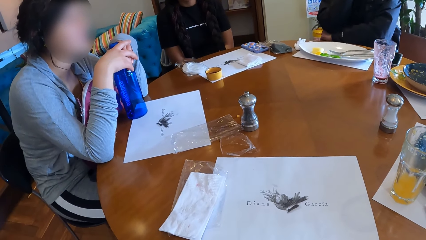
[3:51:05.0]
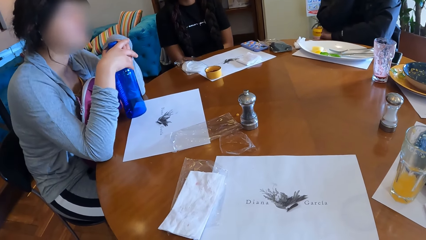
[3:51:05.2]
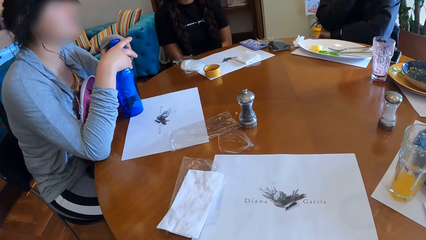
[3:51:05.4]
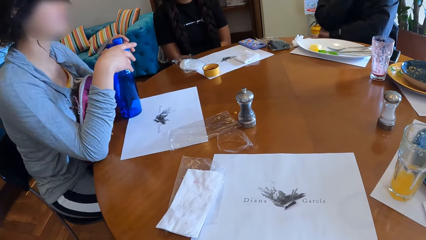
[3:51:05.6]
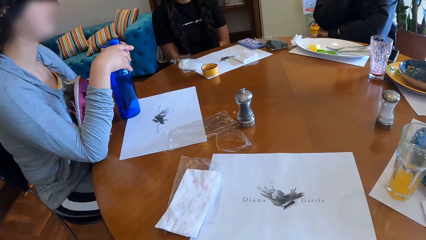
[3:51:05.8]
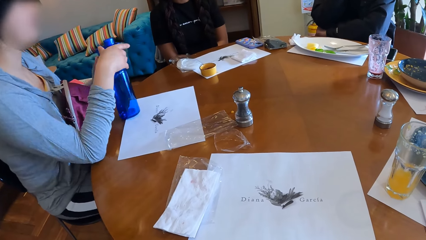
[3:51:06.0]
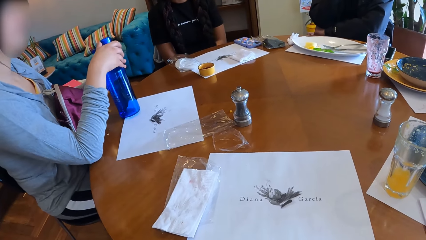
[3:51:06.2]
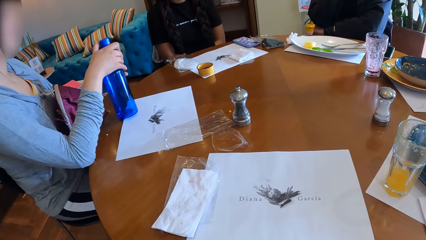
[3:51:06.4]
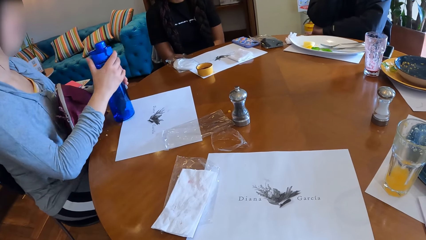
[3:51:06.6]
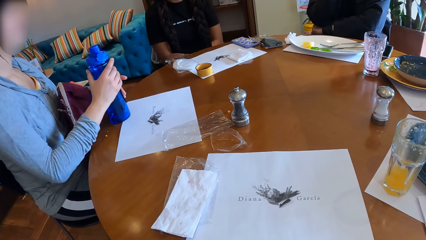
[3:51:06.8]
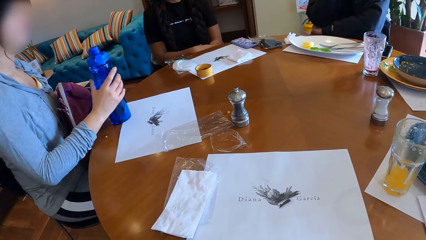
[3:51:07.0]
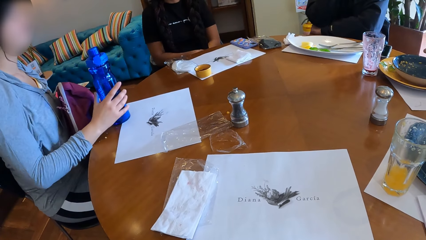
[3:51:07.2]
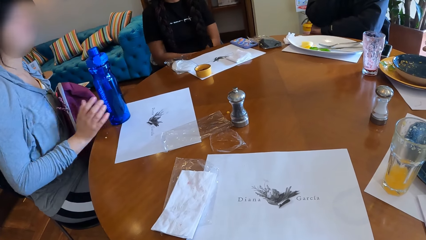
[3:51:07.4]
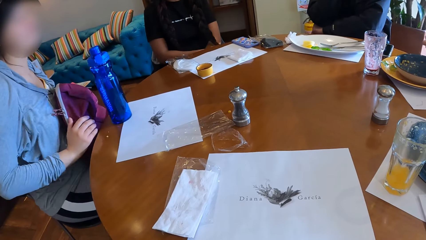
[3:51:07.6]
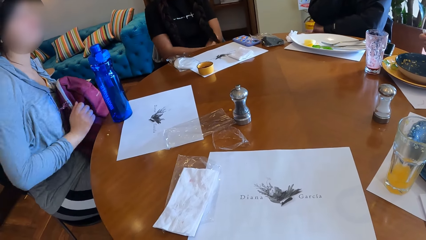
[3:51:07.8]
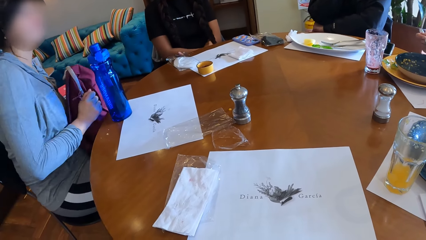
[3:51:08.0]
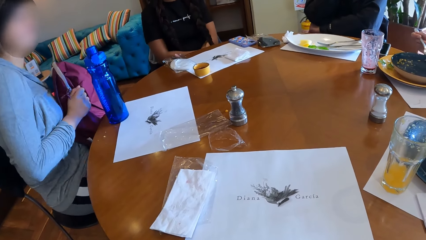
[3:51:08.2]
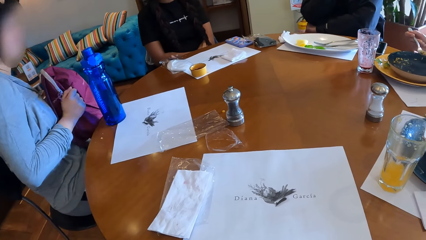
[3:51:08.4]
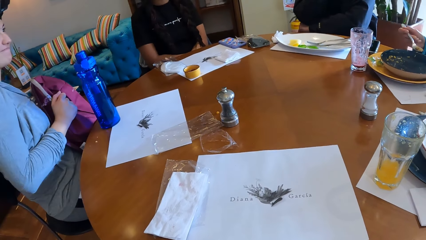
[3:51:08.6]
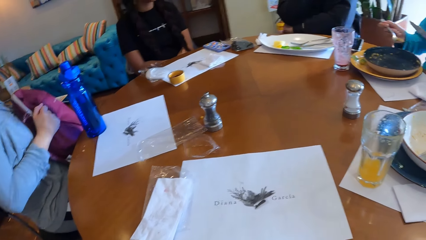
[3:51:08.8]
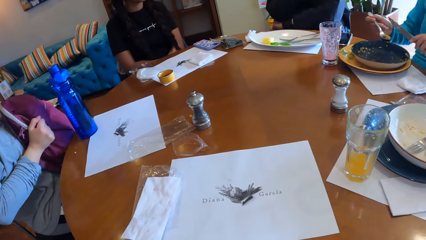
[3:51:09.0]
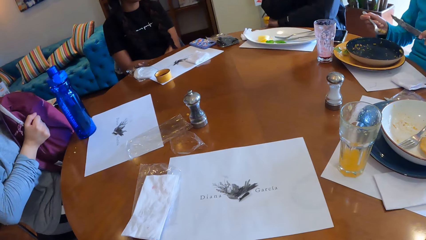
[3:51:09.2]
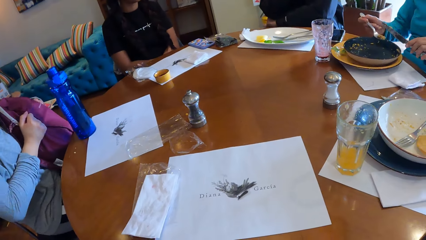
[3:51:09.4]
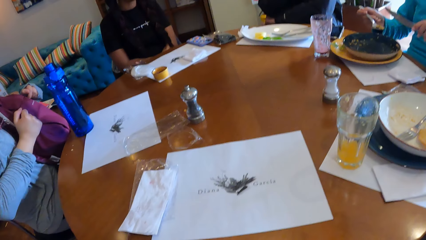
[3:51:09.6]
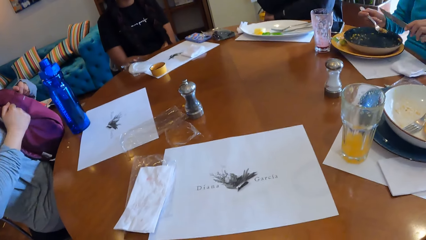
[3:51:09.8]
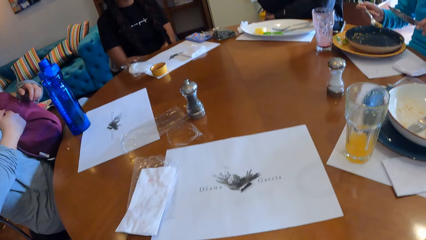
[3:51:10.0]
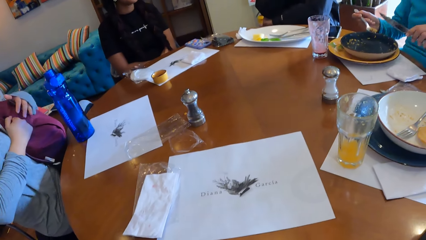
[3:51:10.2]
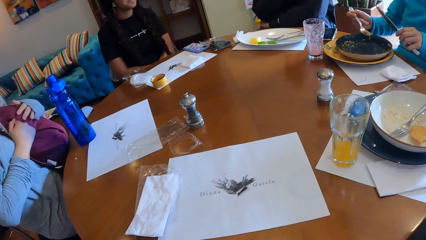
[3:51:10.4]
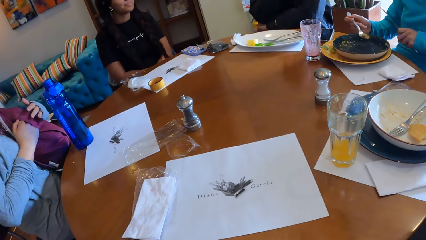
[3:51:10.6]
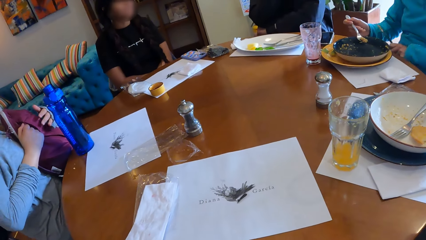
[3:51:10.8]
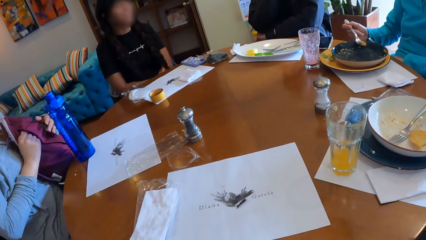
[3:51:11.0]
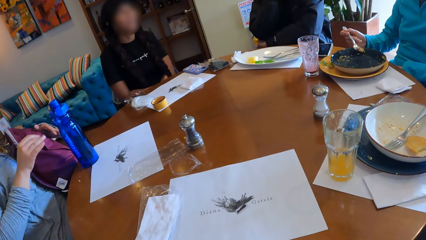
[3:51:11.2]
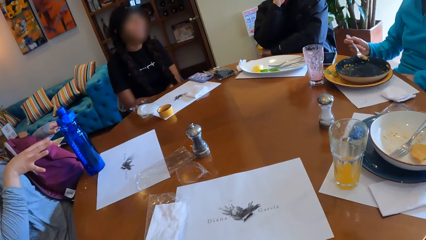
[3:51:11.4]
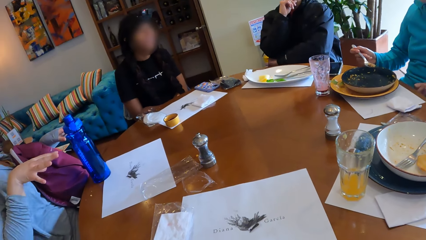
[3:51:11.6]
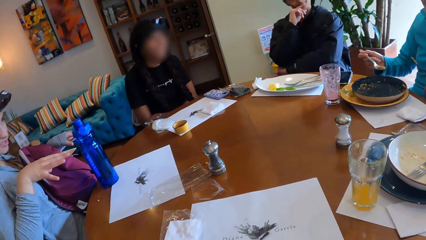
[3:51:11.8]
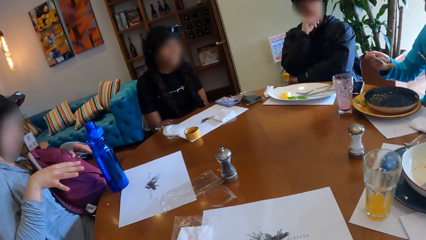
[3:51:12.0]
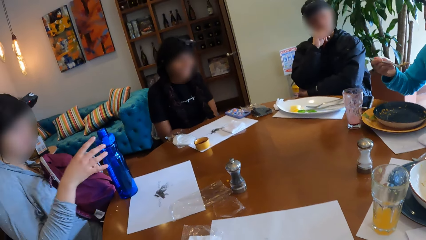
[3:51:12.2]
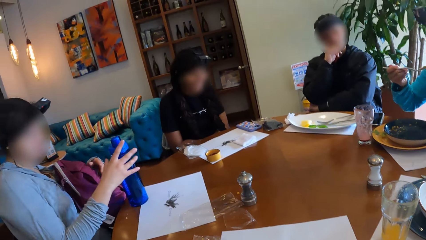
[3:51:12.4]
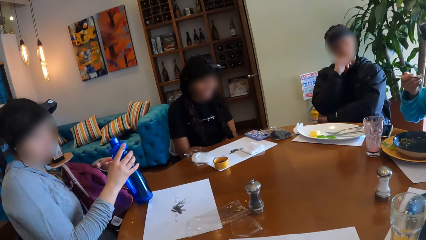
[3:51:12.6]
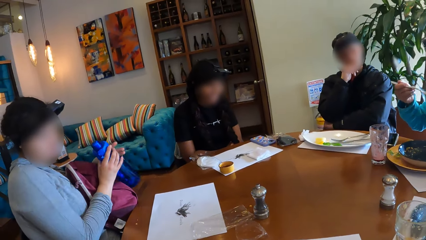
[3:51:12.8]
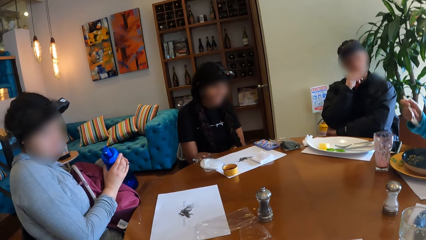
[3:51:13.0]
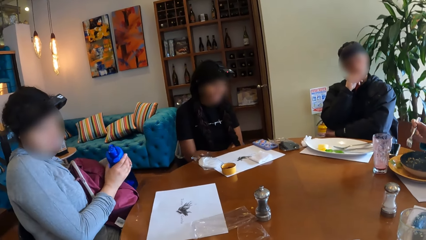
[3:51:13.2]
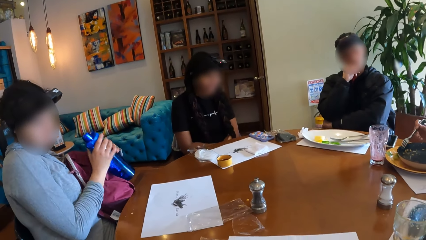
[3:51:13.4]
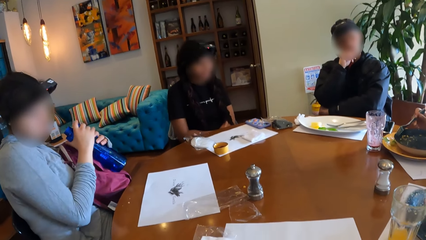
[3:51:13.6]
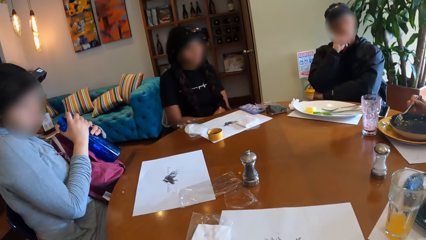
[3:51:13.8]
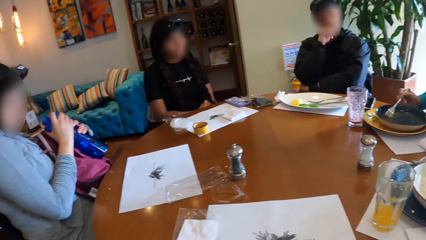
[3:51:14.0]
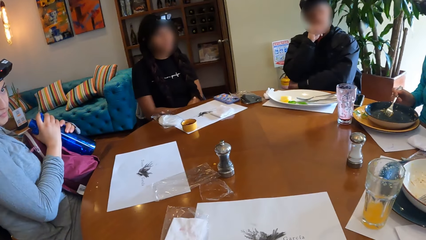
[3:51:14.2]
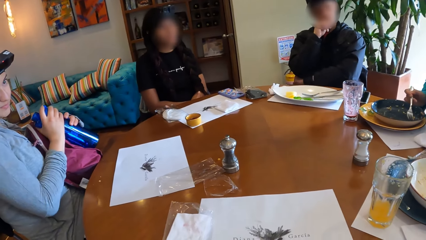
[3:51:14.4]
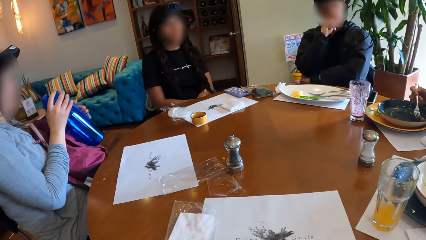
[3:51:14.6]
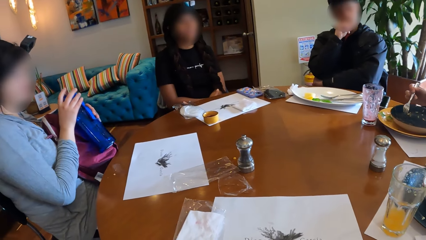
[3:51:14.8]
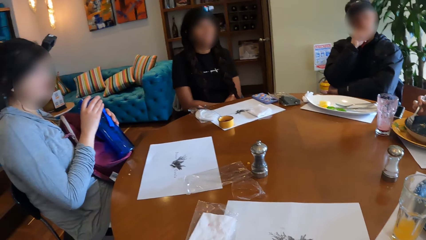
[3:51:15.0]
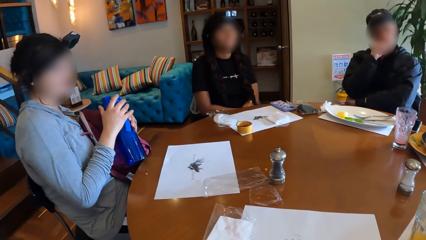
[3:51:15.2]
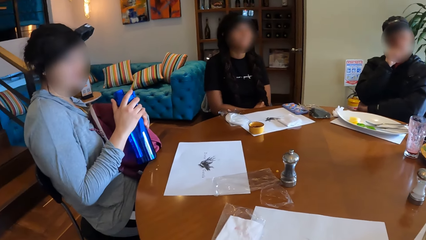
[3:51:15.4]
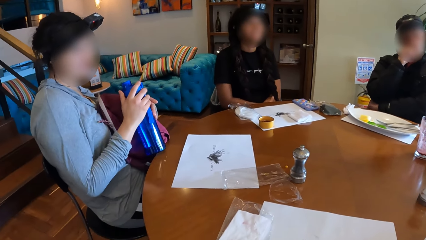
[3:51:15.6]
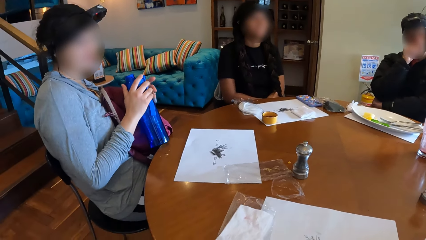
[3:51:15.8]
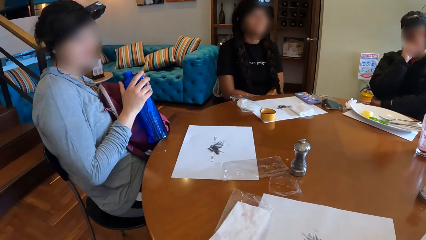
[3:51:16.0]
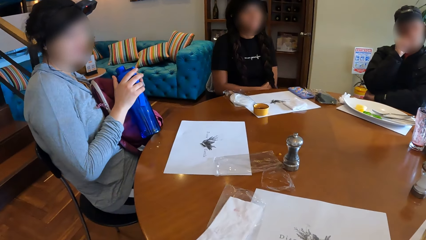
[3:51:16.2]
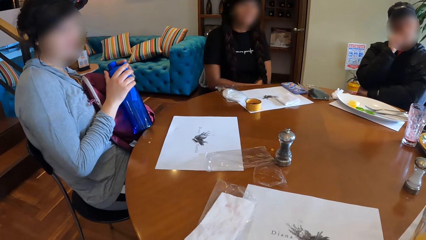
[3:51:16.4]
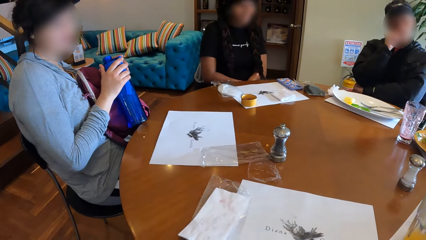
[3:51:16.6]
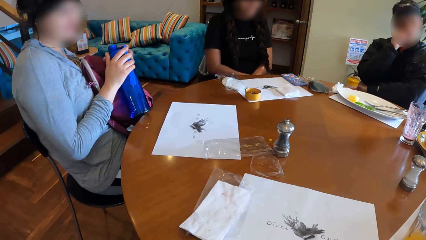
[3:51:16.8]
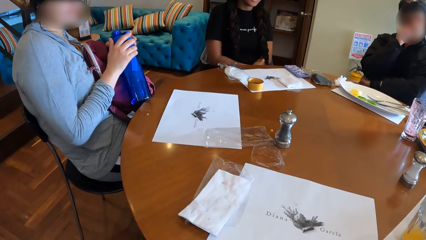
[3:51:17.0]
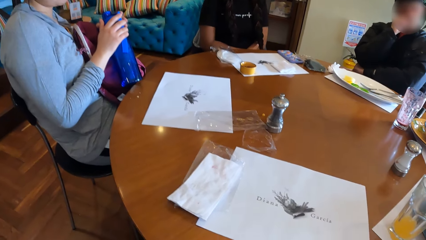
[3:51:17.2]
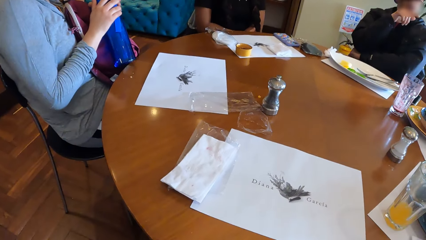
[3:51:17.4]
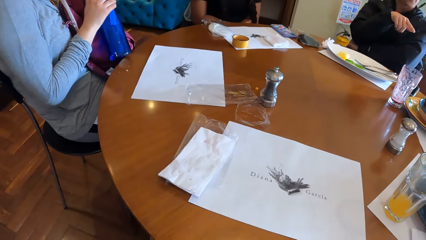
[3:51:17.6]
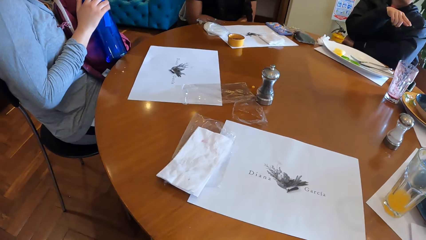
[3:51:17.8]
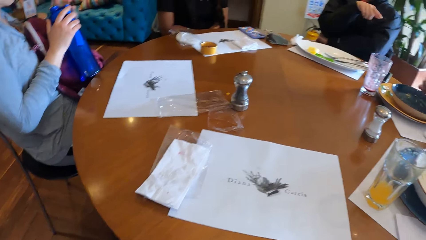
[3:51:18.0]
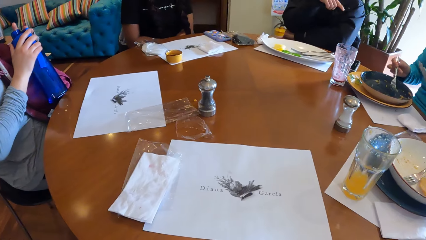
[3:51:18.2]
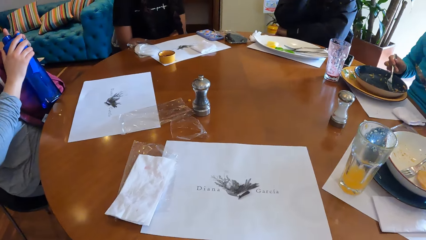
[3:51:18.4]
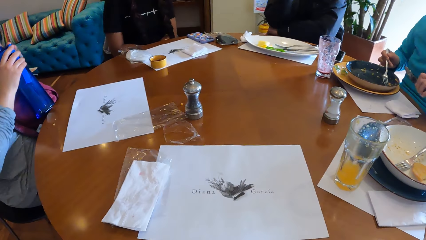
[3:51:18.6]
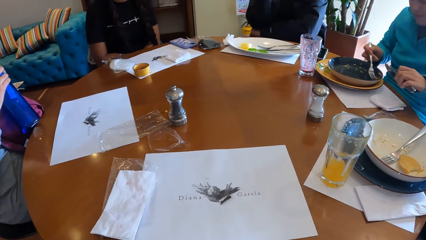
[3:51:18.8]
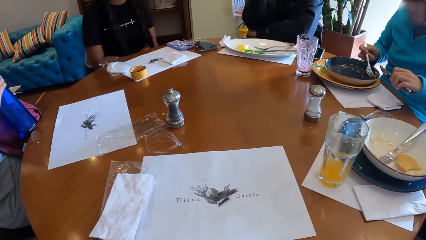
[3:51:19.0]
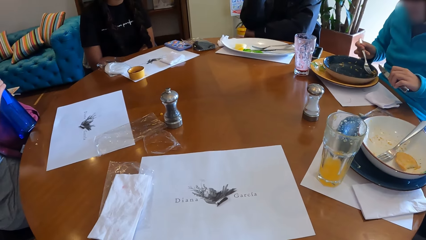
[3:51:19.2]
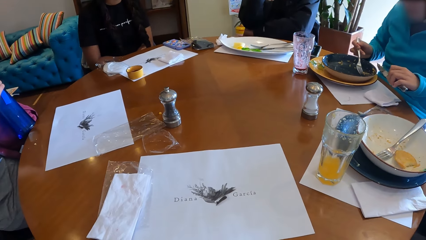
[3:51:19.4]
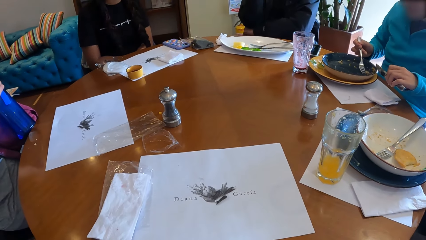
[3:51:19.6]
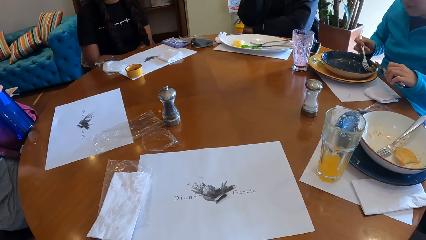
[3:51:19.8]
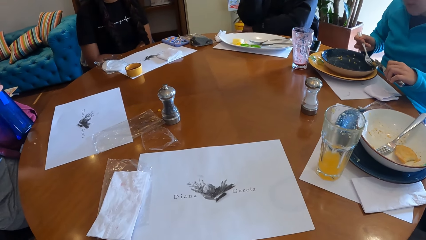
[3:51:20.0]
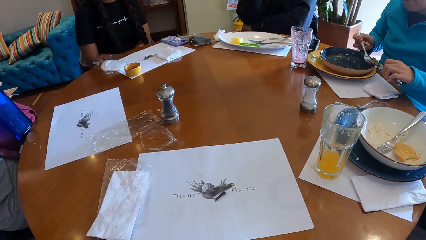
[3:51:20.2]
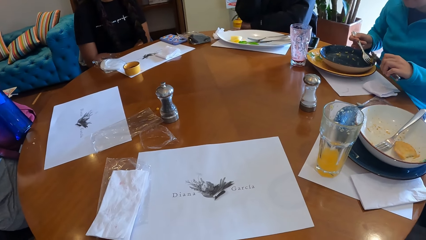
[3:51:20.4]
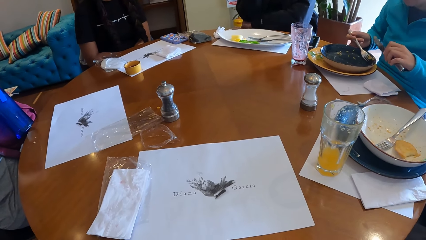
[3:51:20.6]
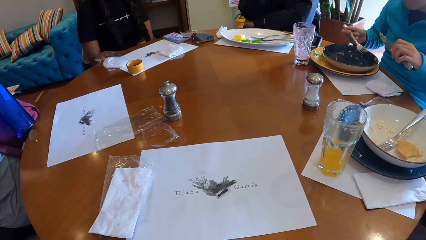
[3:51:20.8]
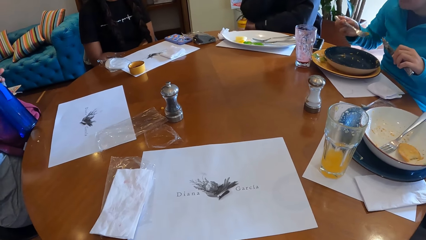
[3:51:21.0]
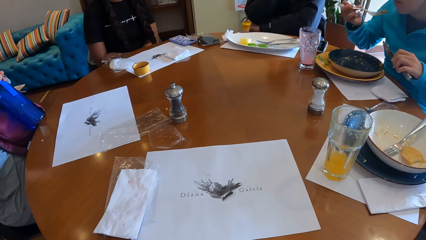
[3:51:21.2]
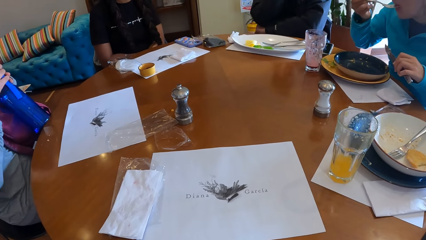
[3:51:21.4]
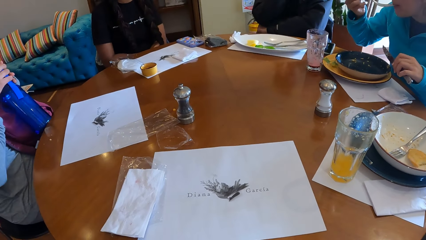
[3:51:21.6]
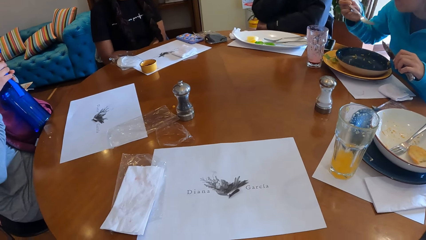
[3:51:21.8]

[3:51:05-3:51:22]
The woman adjusts a bag on her legs with both hands. Another woman talks to the people. She eats the food. The first woman picks the bottle from the table with her right hand. She touches the table. The other woman takes food from a plate on the table with the fork in her right hand.
